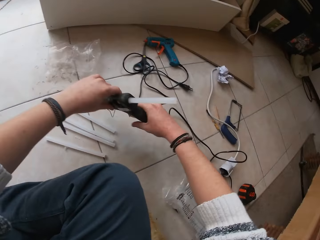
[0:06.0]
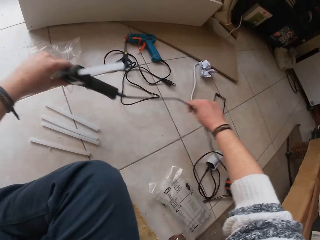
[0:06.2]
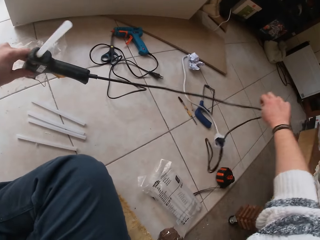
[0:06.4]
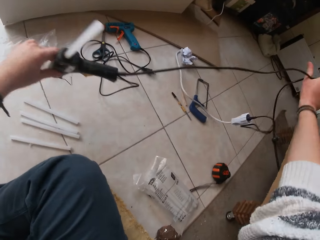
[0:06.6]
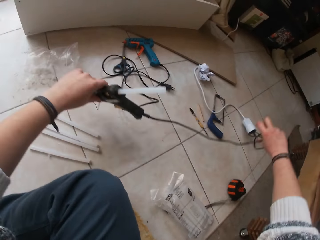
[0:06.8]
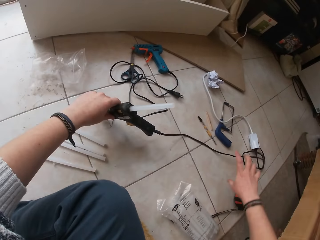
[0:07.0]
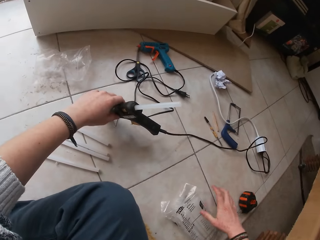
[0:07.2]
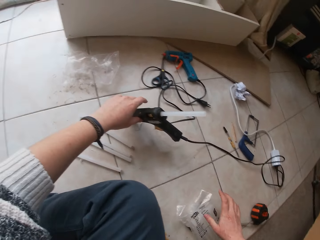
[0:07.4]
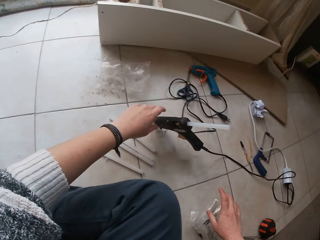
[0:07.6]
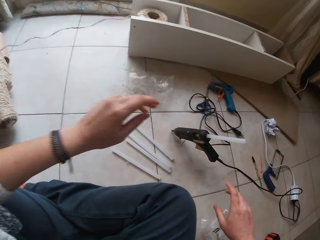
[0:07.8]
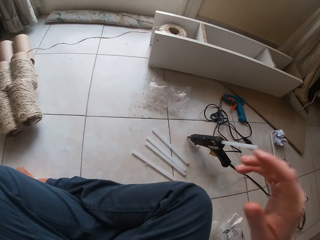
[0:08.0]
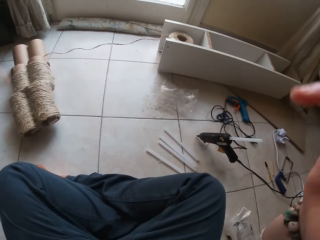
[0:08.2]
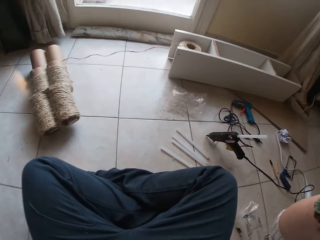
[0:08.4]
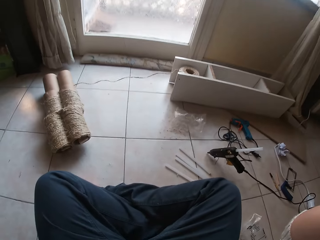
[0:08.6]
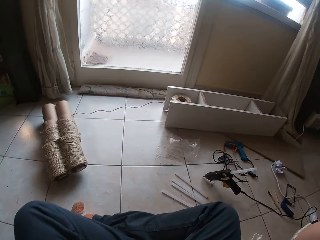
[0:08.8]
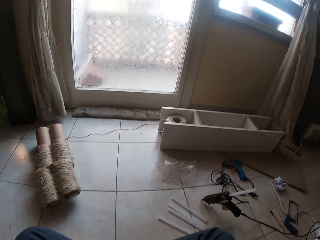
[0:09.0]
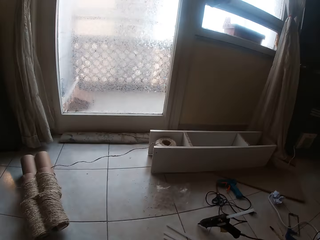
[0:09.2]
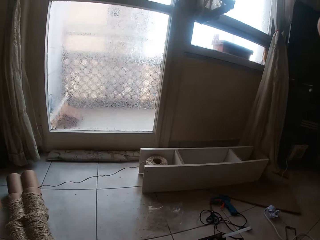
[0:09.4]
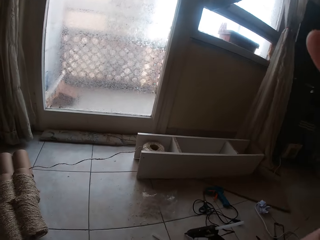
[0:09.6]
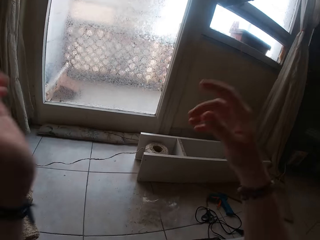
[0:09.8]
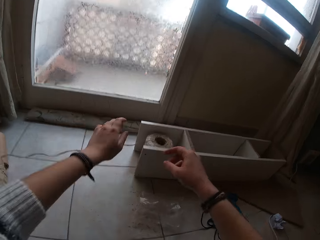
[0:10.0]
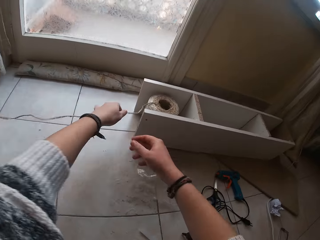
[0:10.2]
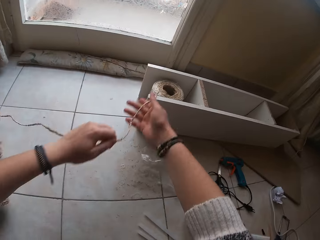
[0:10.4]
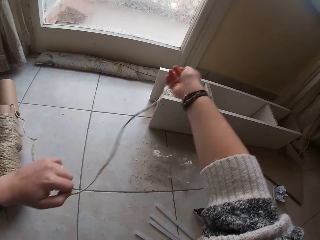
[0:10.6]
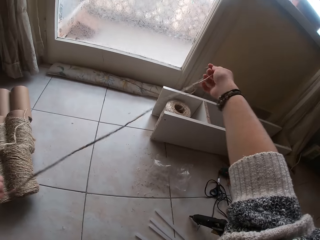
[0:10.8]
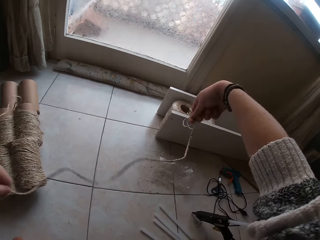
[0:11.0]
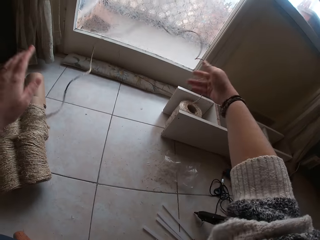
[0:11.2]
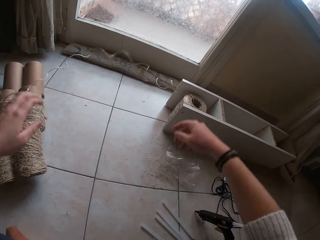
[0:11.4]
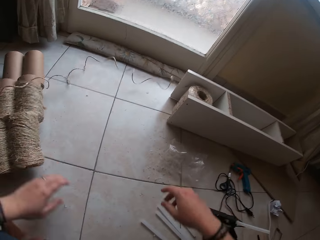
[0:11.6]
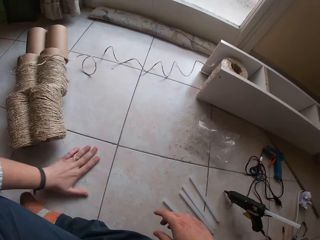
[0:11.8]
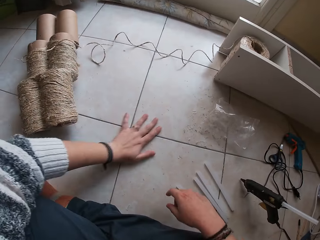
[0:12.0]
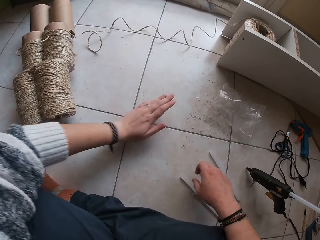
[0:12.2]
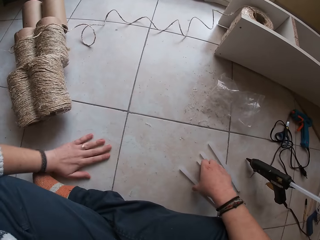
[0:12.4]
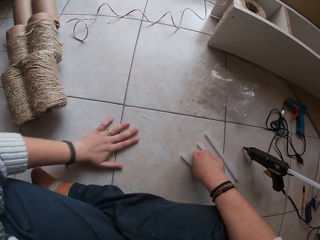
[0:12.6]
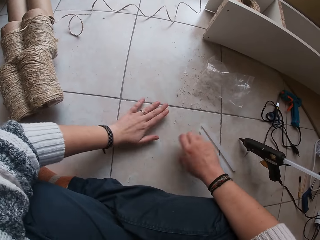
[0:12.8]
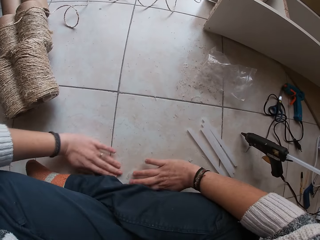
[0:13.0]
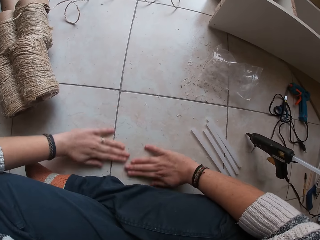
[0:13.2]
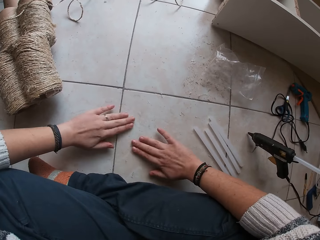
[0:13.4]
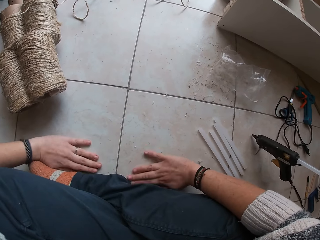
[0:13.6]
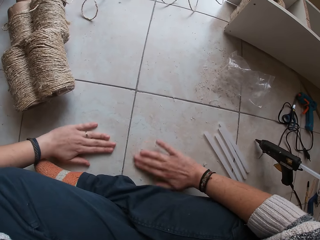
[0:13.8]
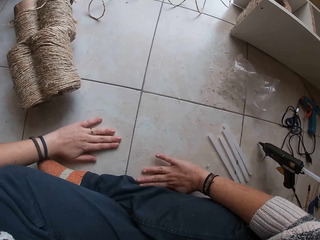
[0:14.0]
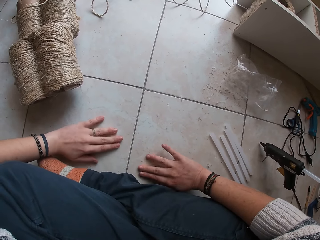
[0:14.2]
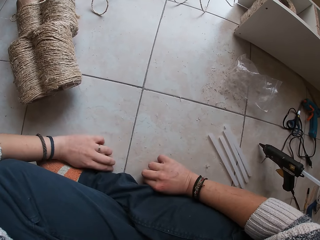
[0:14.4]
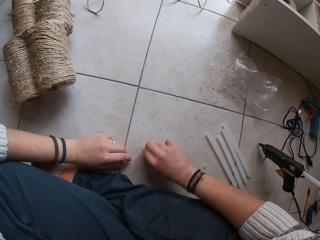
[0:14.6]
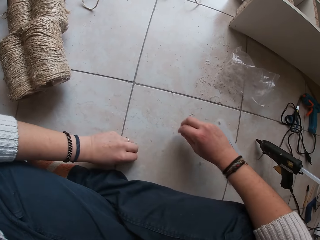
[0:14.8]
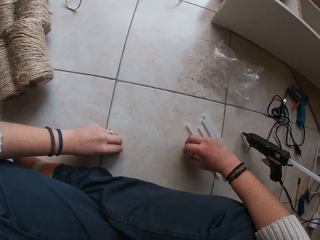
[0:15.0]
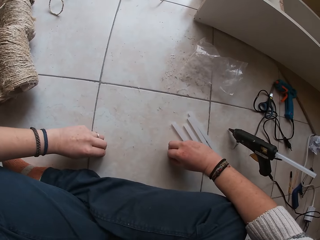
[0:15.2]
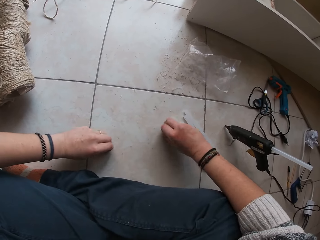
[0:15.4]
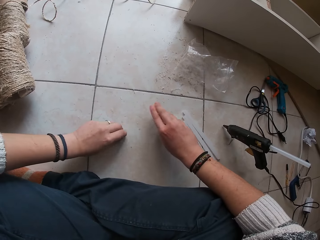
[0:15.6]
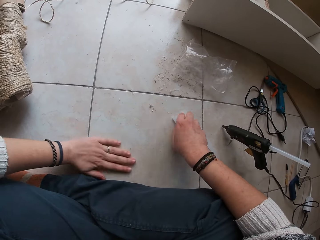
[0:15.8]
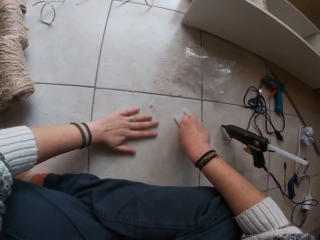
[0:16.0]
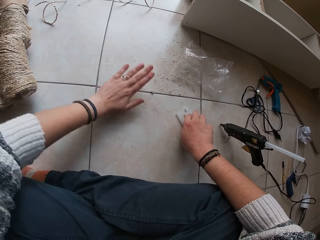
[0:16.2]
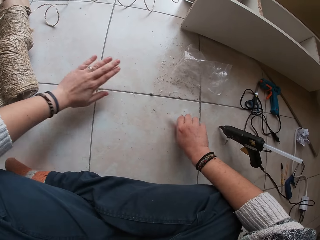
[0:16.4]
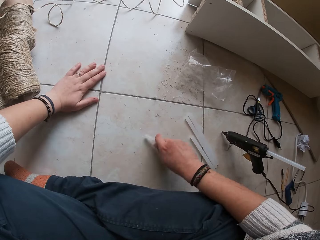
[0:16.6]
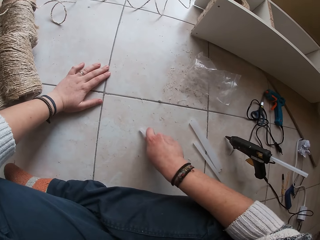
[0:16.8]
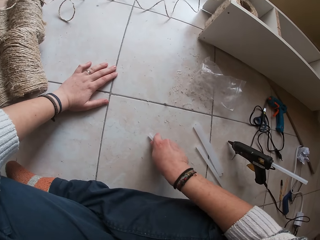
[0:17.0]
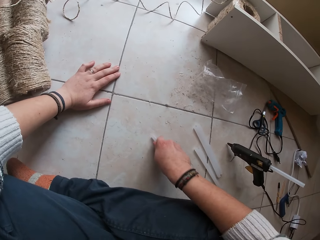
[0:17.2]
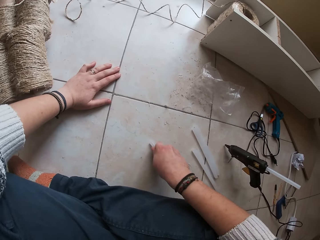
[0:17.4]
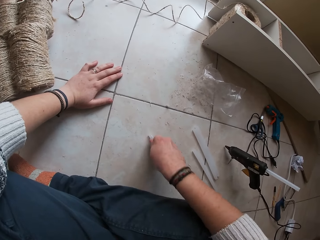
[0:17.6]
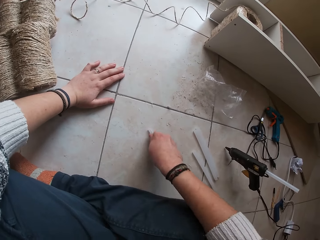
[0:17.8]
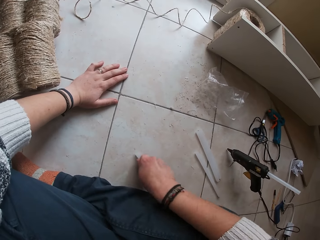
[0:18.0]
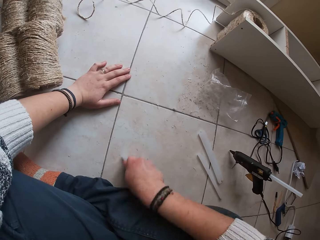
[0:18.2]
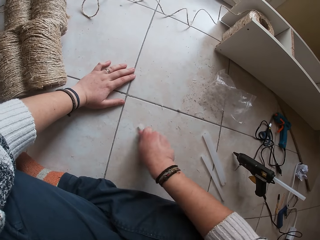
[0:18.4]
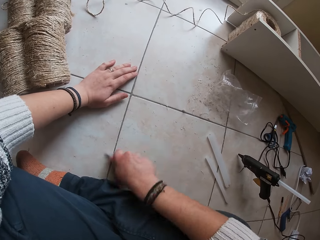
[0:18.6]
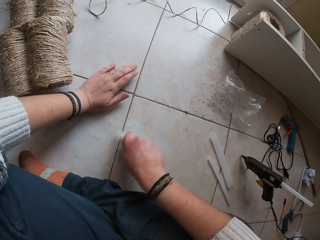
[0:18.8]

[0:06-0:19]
The camera wearer holds the glue gun with the left hand. She passes the wood gum gun from her right hand to her left hand. She stretches the cable of the wood gum gun with her right hand. She drops the wood gum gun on the floor with her left hand. She raises both hands. She holds a rope with the left hand and straightens the rope. She drags a twine rope from a twine on the floor with her hands. She throws the twine rope in her hands to the floor. She clears the dirt on the floor with her hands. She wipes the floor with both hands. She picks up something from the floor. She picks up a straw from the floor with her right hand. She scrapes the floor with the straw in her right hand.

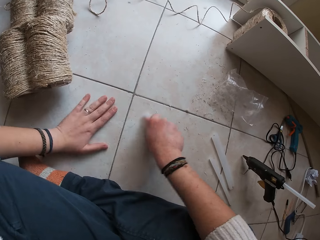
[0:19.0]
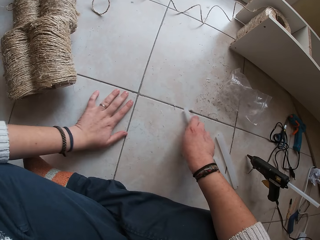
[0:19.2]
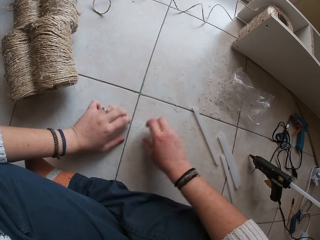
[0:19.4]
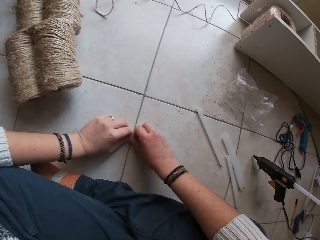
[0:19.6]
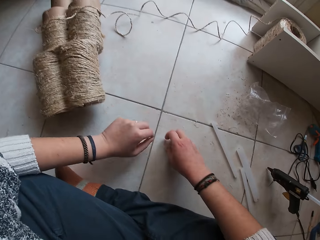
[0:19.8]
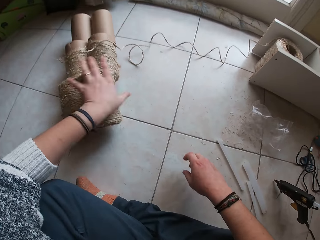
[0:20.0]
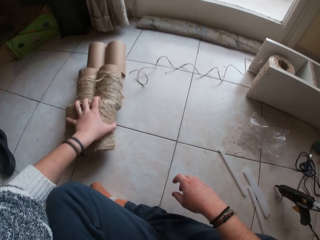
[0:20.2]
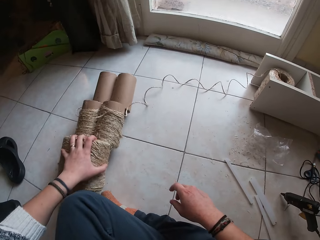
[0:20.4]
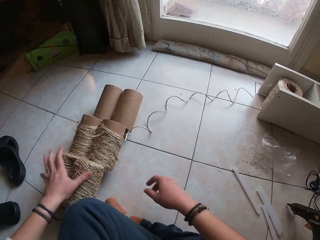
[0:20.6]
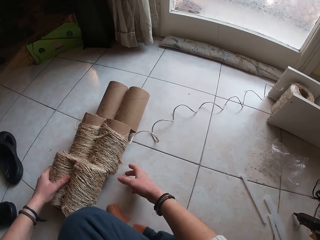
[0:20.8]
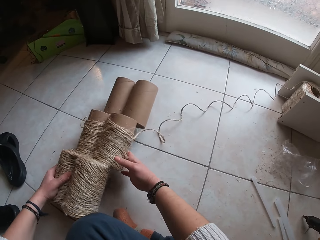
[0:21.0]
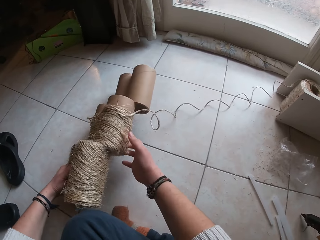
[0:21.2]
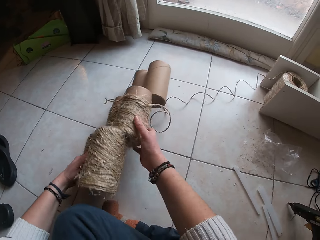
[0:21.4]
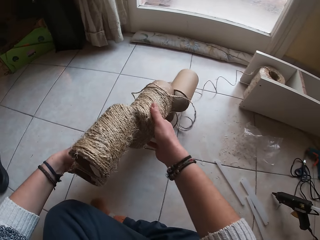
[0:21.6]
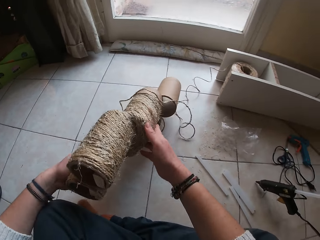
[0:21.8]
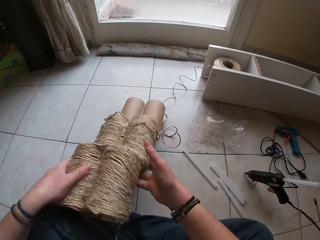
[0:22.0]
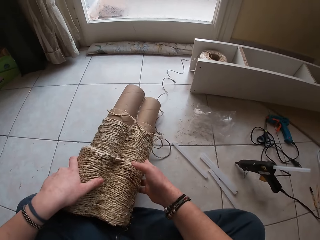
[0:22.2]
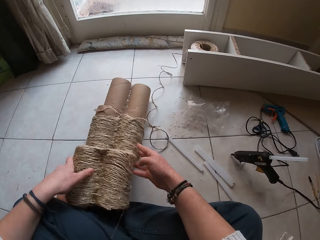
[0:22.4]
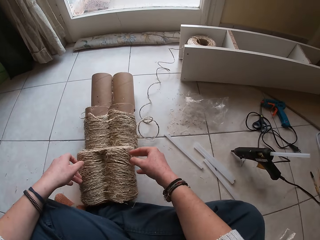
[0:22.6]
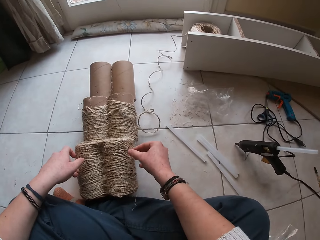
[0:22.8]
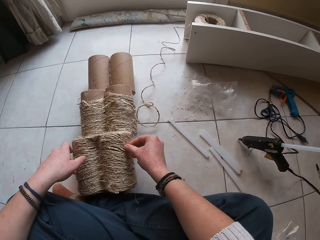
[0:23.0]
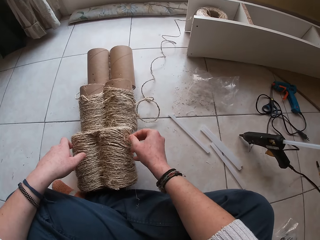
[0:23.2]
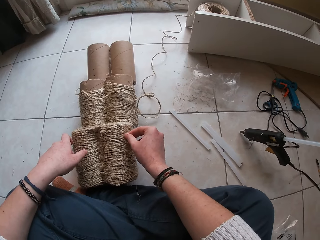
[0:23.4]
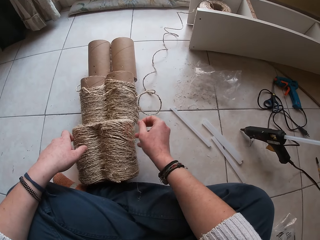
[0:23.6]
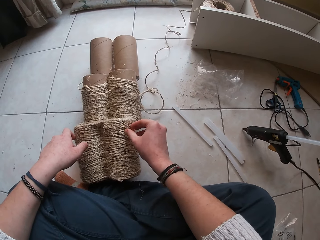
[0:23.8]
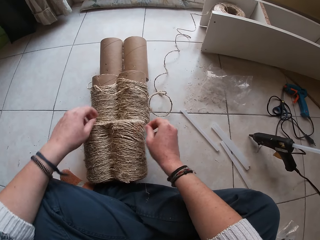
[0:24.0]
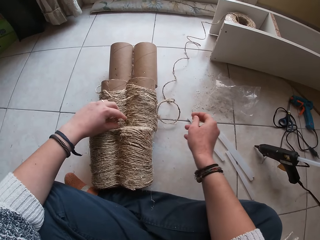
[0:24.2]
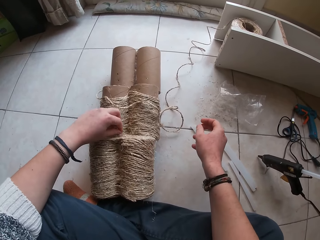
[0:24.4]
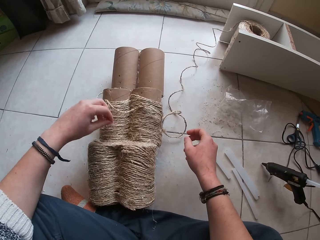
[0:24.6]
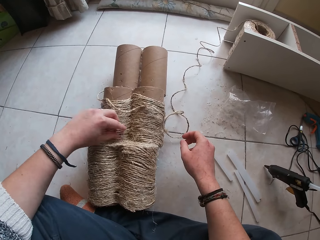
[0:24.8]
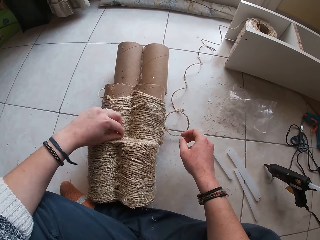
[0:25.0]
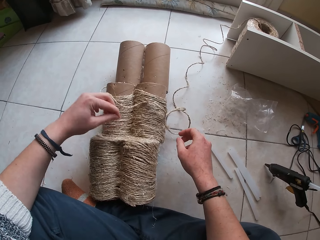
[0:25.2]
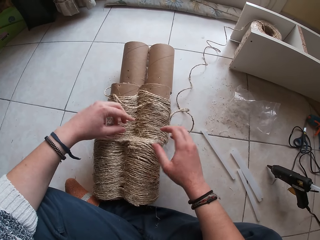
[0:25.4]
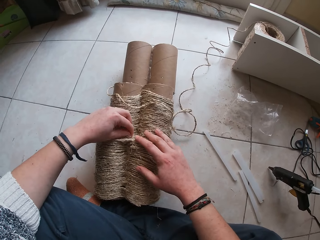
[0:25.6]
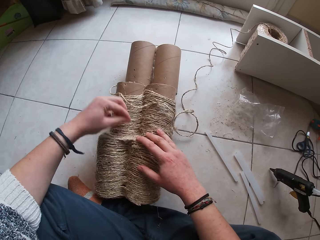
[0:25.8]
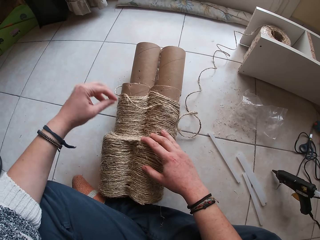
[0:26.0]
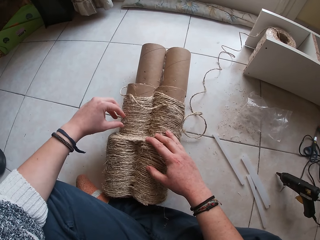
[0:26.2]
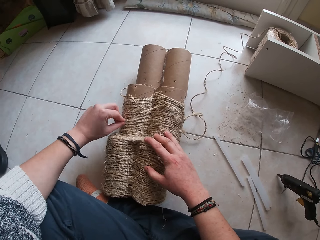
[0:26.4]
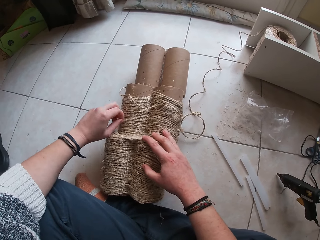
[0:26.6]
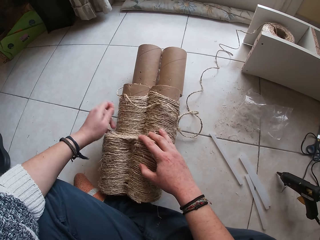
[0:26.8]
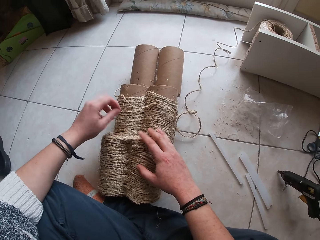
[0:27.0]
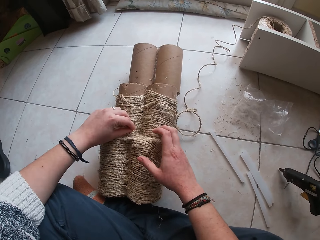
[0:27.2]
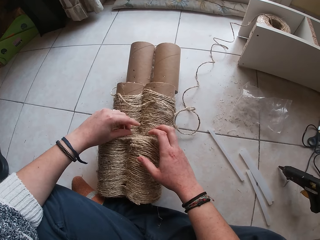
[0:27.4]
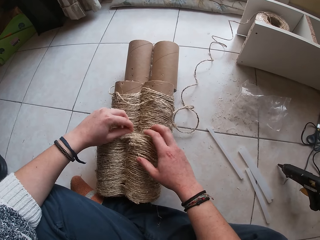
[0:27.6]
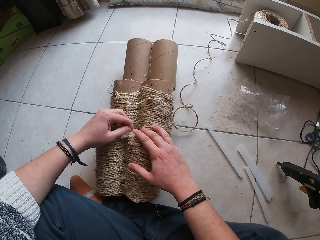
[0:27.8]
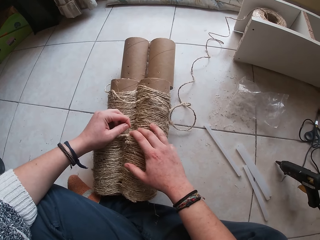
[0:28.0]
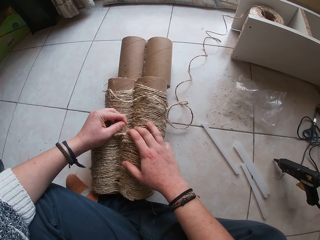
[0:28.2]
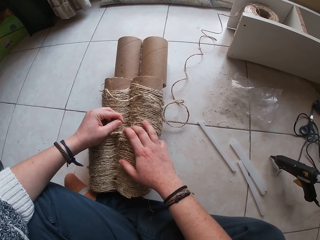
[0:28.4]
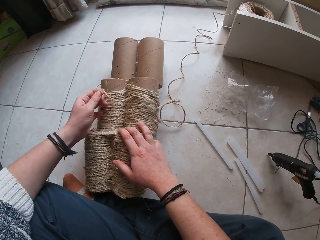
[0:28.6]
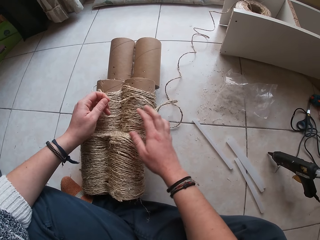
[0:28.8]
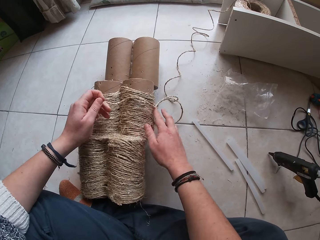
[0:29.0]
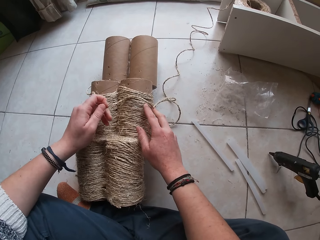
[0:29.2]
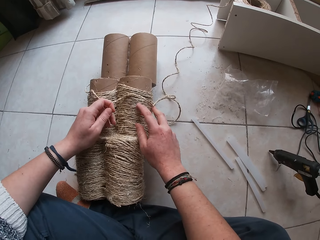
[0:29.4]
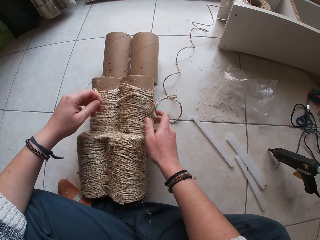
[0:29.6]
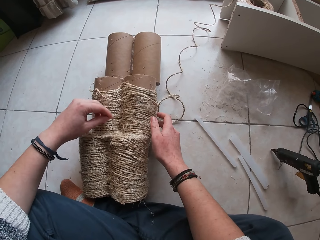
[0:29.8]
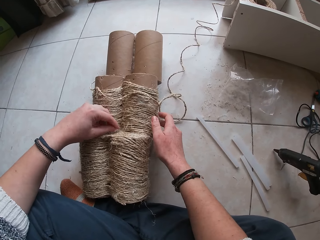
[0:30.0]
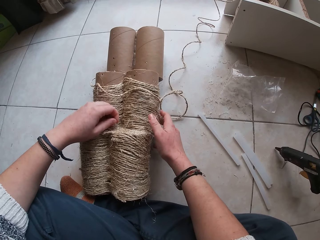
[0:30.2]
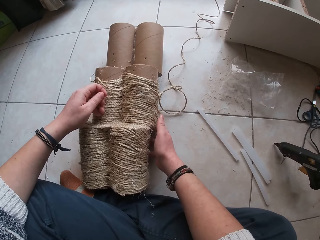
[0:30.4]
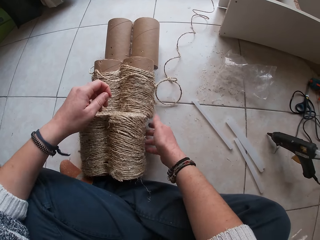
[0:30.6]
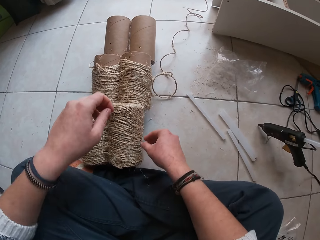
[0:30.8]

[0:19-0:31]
The camera wearer drops the straw in her right hand to the floor. She moves a roll of rope on the floor. She picks up the cardboard tubes surrounded with twines from the floor with her left hand. She drops the cardboard tubes on the floor with her hands. She touches the rope. She removes some wools from the twine rope using her hands.
